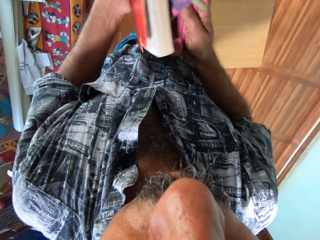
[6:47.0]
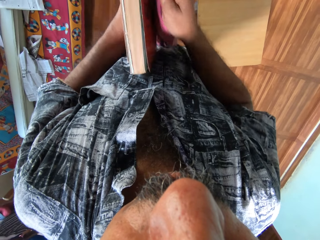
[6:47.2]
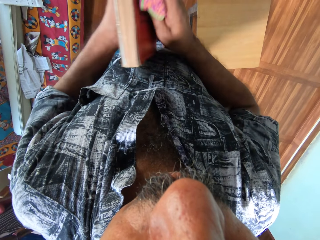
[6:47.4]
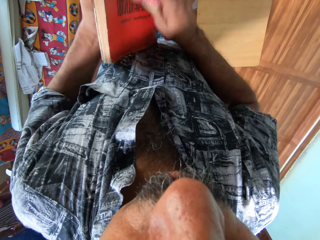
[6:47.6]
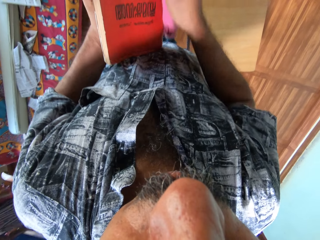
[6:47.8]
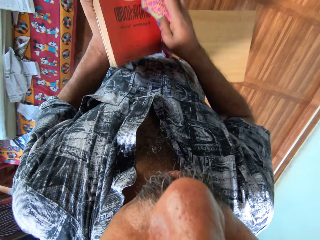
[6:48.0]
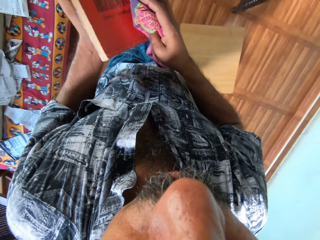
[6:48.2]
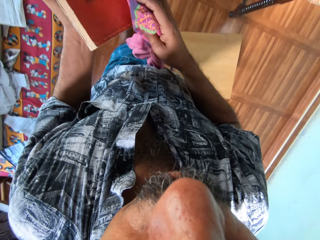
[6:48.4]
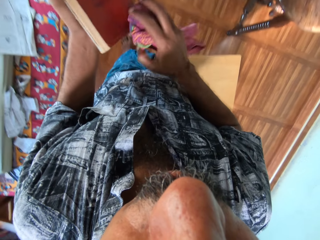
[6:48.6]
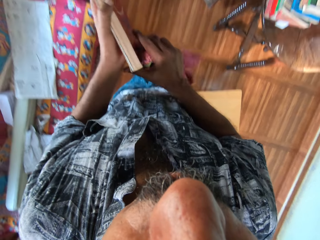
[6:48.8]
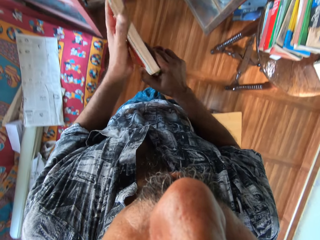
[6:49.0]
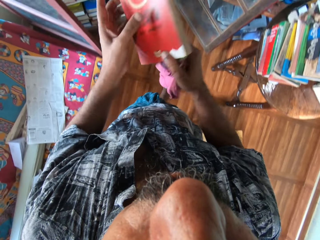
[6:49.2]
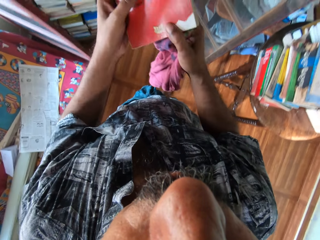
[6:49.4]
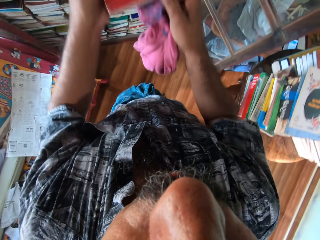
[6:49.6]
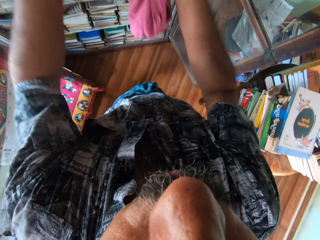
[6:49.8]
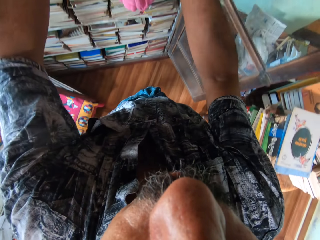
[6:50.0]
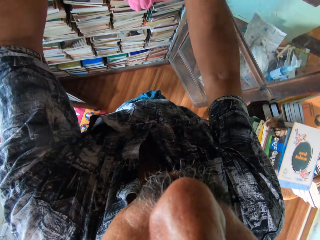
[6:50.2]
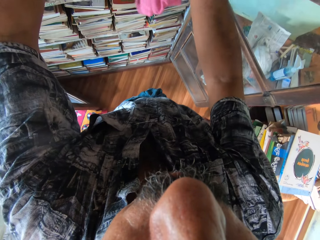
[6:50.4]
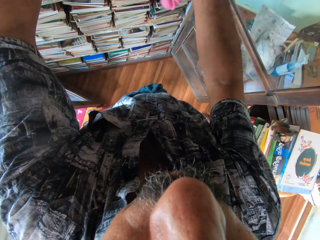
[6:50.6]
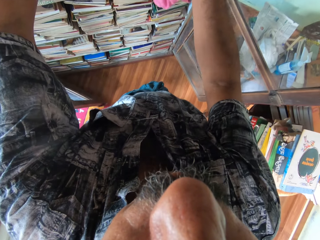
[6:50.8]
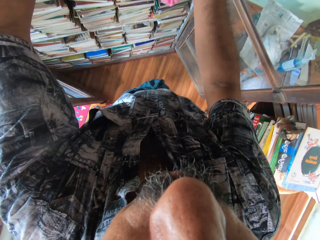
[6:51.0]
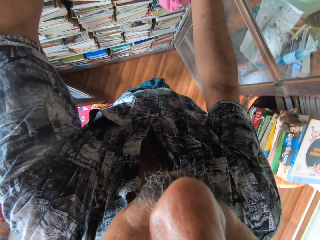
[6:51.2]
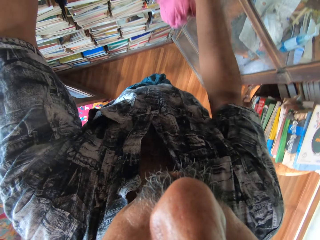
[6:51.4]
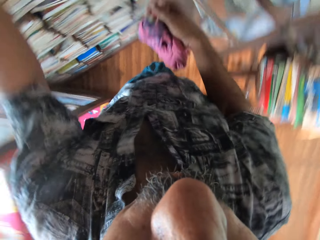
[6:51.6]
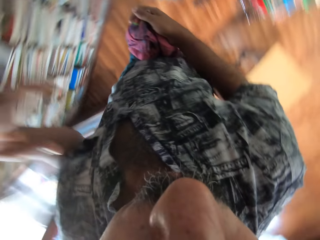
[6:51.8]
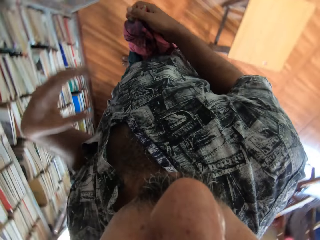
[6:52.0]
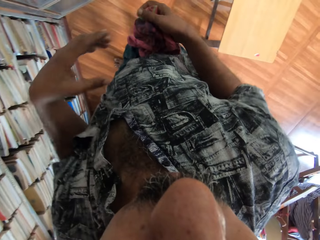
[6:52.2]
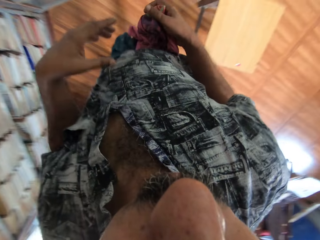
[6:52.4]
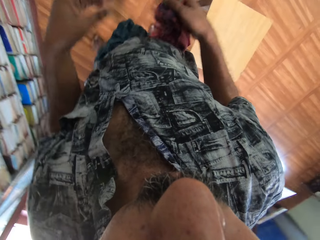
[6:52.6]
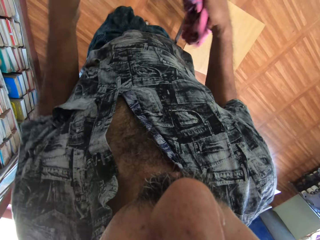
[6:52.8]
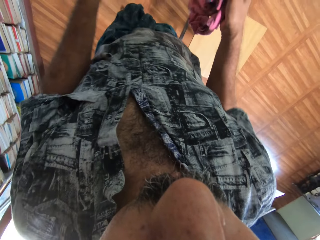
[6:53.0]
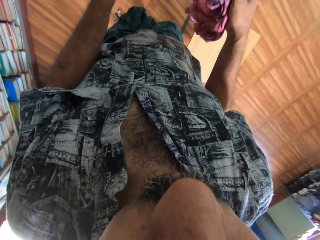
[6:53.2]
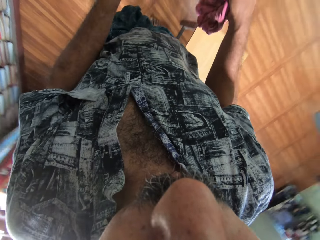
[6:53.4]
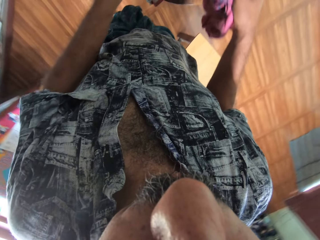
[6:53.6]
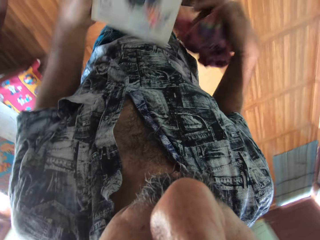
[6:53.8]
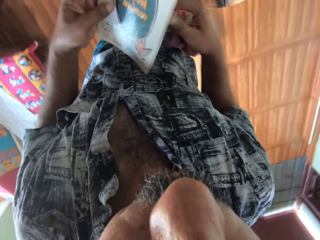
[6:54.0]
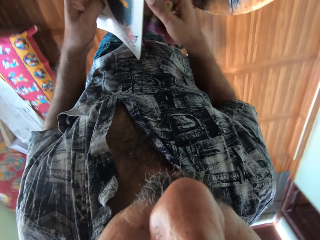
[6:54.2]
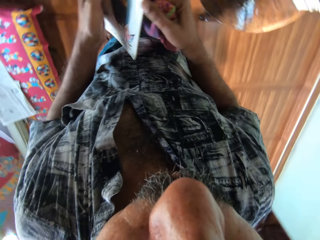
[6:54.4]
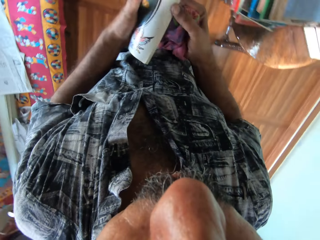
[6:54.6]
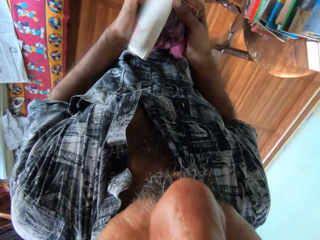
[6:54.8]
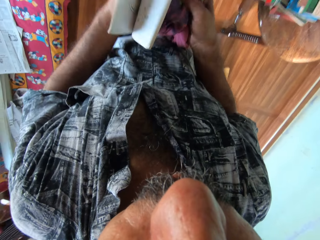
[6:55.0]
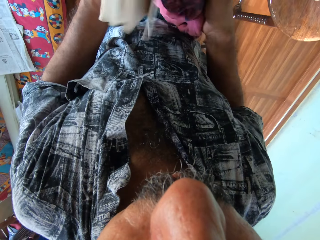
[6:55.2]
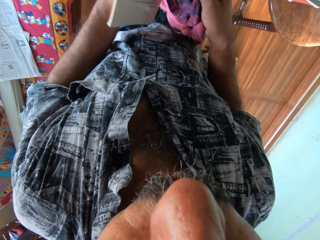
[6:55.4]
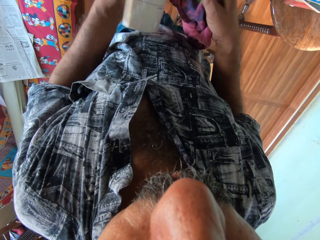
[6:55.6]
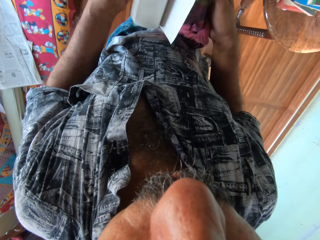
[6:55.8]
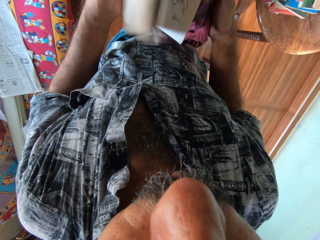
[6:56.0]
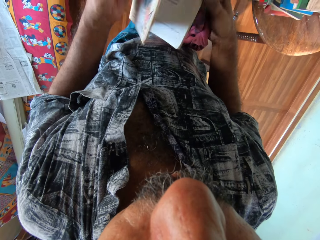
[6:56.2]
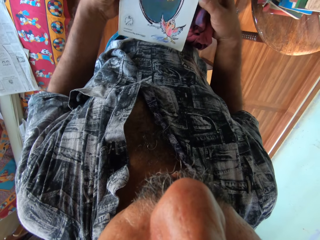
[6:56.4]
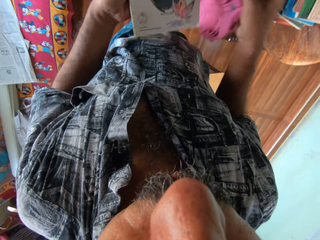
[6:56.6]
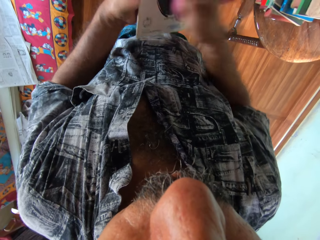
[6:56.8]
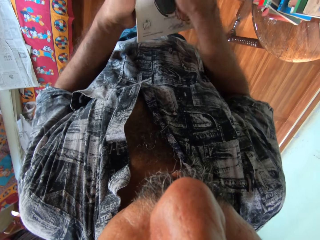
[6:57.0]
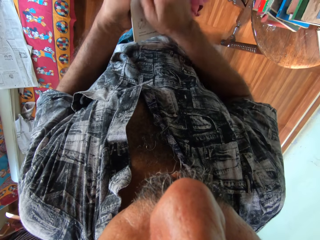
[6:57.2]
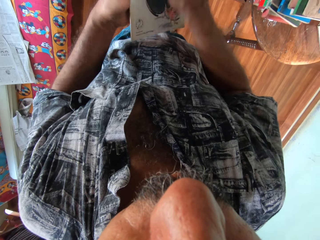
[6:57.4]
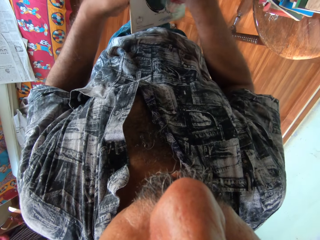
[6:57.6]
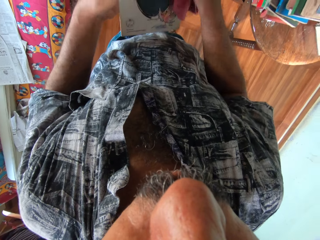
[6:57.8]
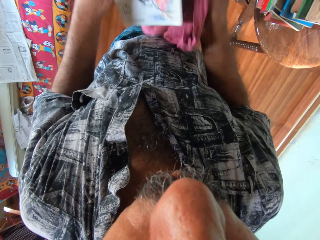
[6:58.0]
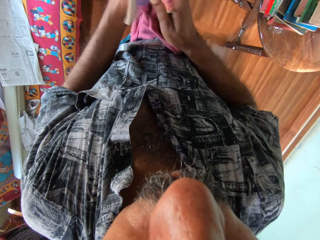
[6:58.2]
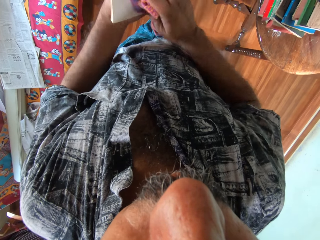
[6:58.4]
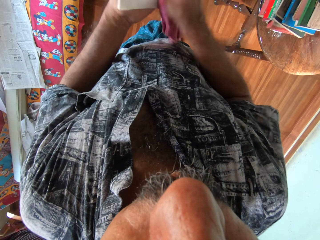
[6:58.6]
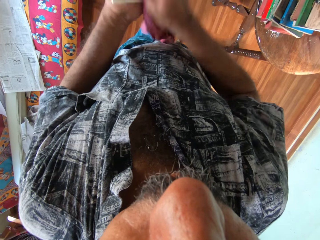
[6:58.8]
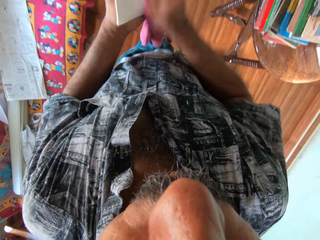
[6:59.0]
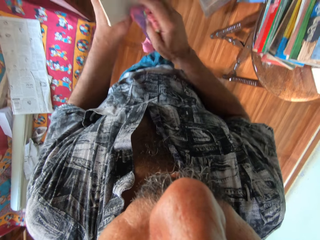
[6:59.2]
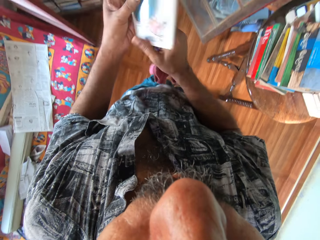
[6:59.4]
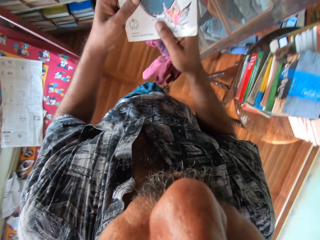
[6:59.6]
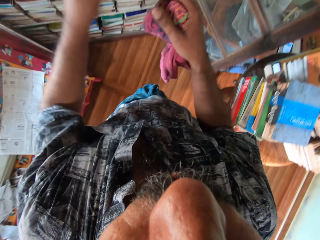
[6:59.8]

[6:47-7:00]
The camera wearer puts the book in the bookshelf with his left hand. He picks a book from the top of a table with both hands. He flips through the pages of the book with his hands. He opens the book. He cleans the book with the cloth in his right hand.

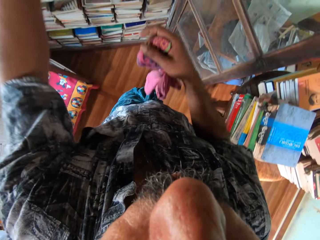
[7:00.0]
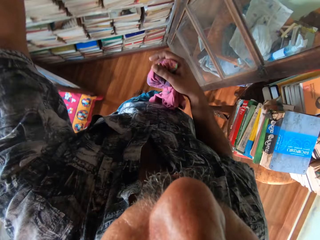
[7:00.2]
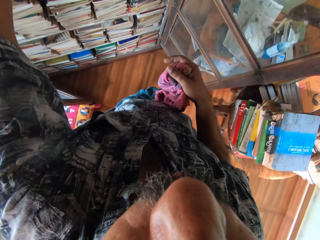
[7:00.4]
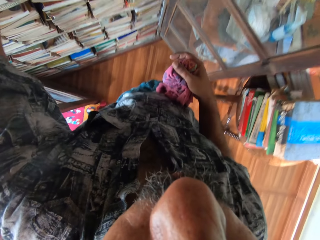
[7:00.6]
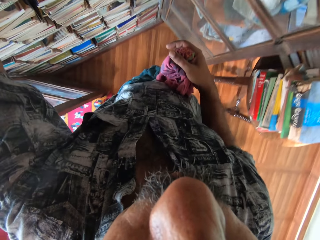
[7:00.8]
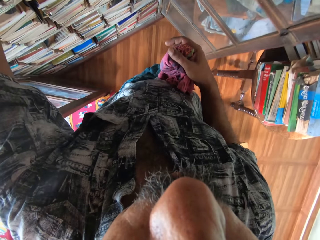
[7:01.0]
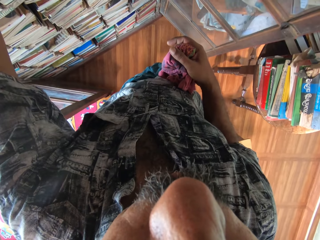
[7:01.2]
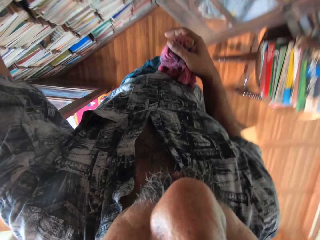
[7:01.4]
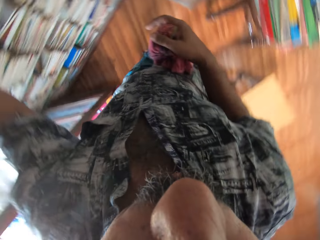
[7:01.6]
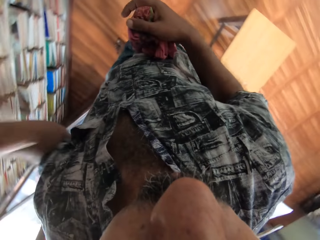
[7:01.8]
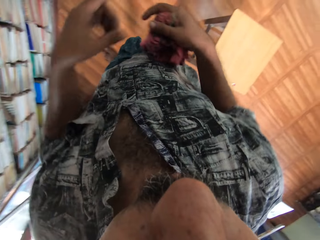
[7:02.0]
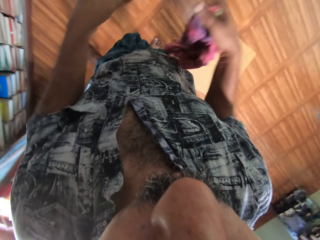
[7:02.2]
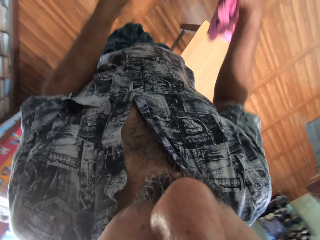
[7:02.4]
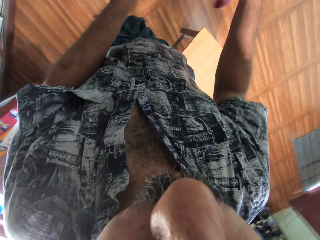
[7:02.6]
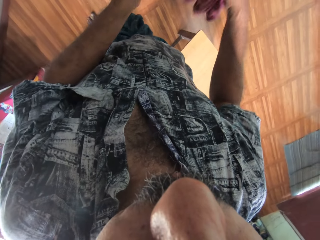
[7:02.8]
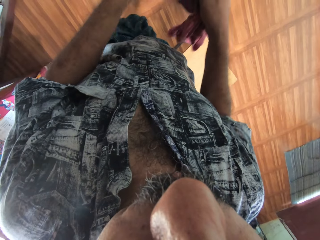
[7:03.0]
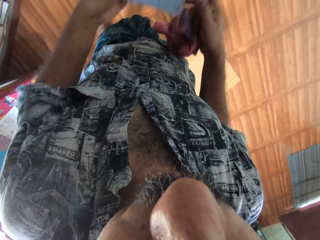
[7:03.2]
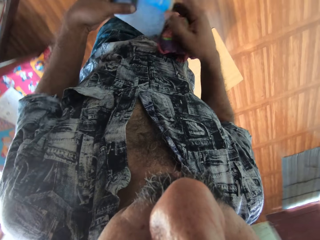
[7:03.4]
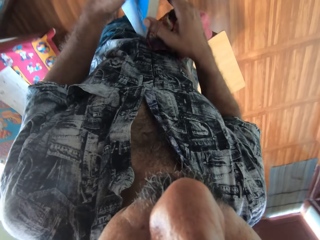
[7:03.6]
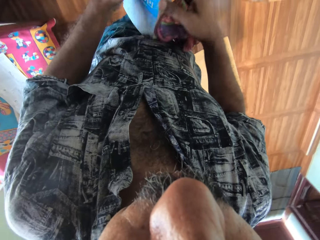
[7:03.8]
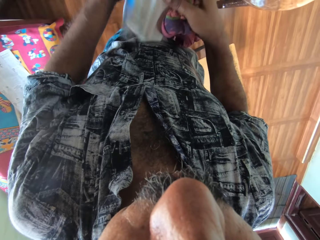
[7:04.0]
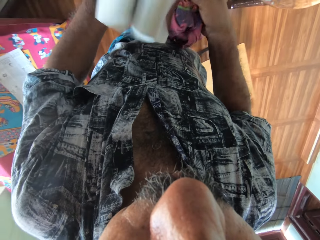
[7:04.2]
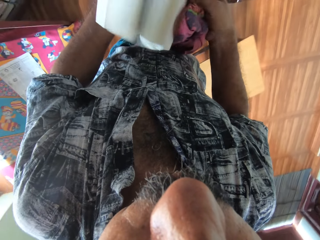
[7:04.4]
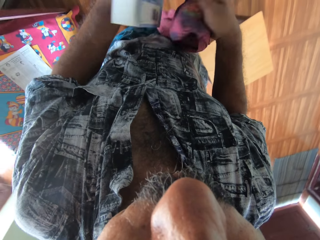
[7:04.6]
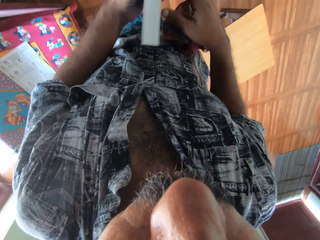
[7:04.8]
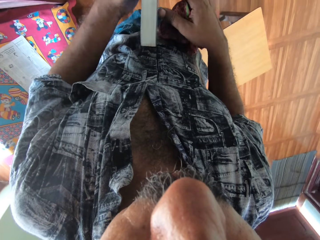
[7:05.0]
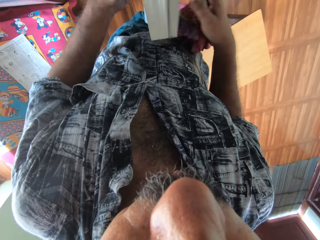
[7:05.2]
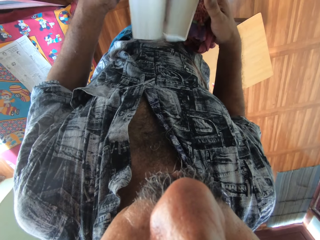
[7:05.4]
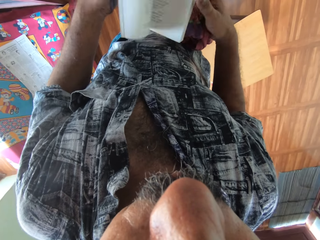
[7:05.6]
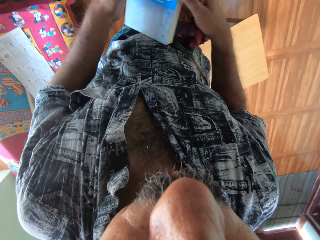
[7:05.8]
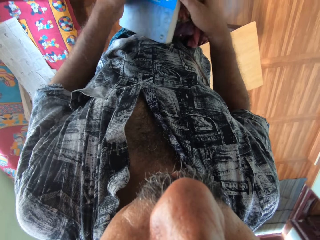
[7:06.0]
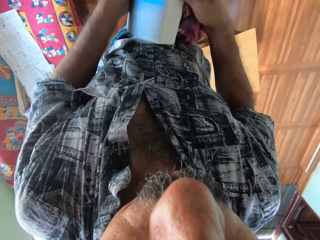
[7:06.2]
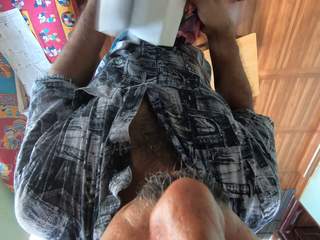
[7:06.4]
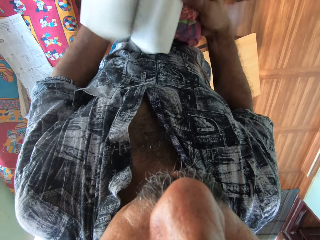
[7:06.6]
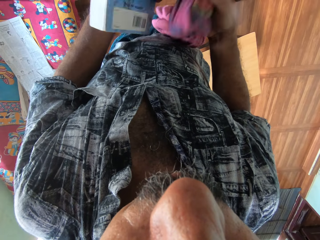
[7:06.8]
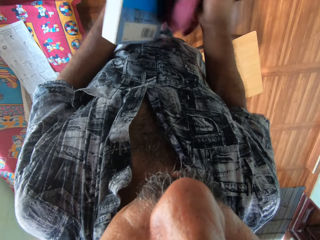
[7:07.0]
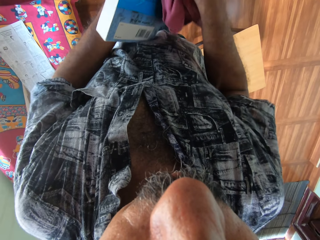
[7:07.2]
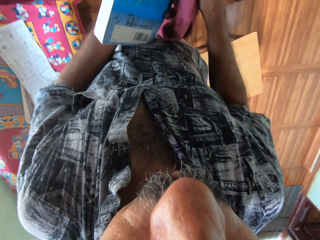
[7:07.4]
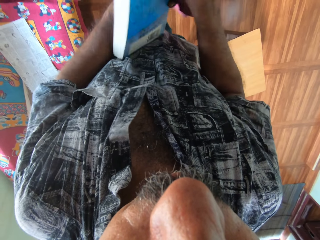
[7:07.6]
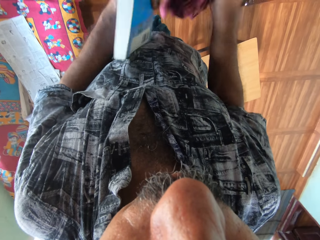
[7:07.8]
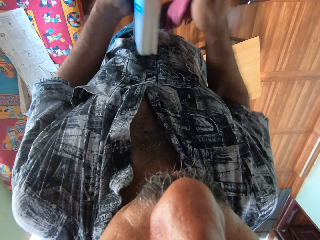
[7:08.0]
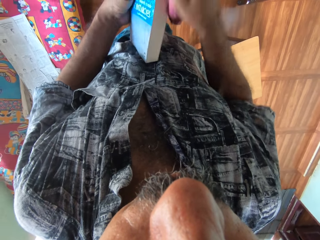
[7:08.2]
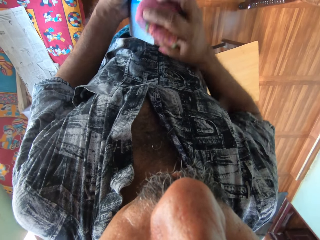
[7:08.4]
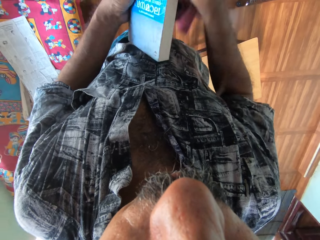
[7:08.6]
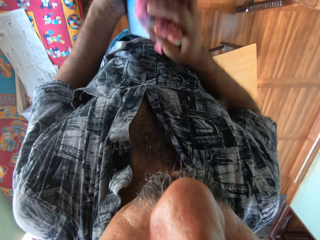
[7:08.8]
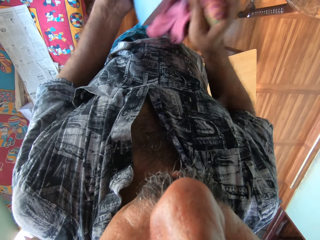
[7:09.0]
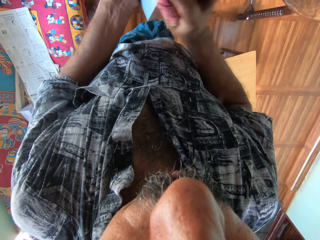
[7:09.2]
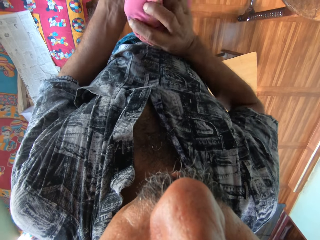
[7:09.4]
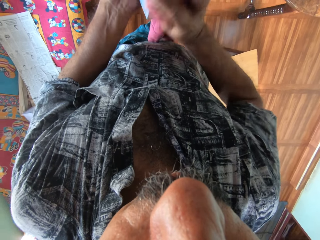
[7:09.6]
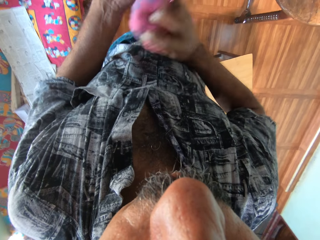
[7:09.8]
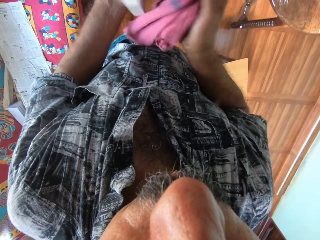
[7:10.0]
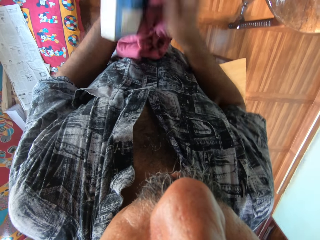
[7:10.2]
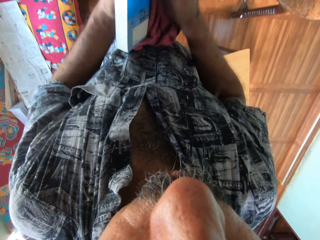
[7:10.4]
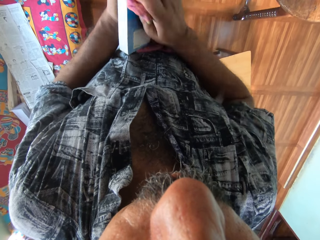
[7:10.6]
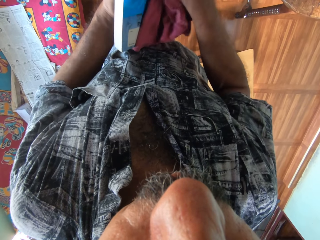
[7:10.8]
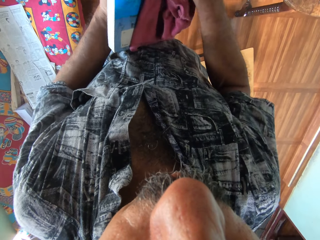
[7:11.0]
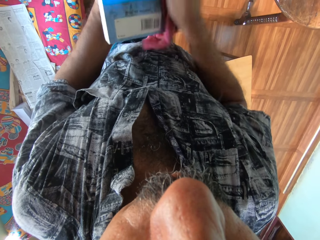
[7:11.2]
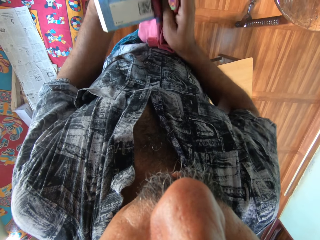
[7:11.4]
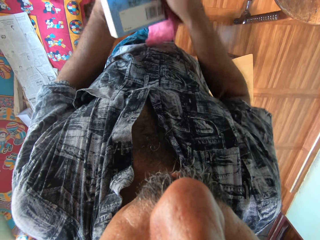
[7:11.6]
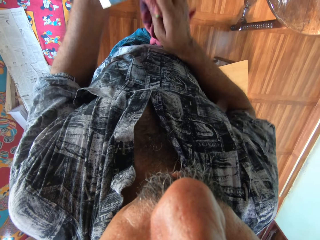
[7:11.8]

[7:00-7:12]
The camera wearer puts the book in the bookshelf with his left hand. He picks a book from the top of a table with both hands. He flips through the pages of the book with his hands. He opens the book. He cleans the book with the cloth in his right hand.
